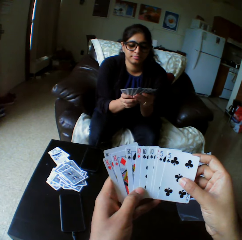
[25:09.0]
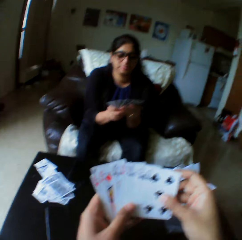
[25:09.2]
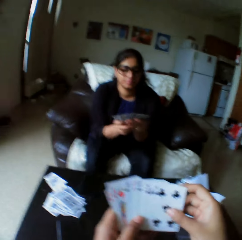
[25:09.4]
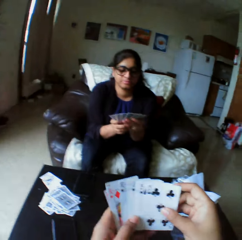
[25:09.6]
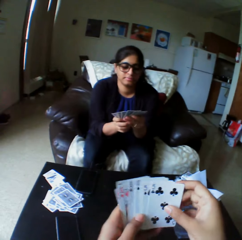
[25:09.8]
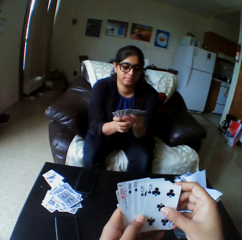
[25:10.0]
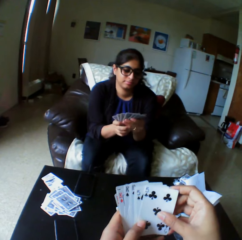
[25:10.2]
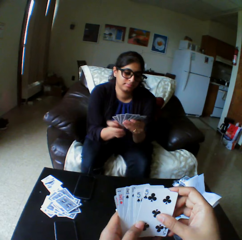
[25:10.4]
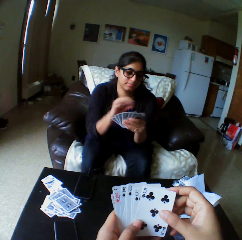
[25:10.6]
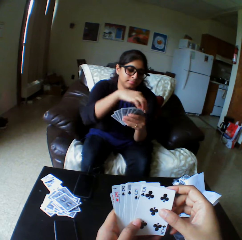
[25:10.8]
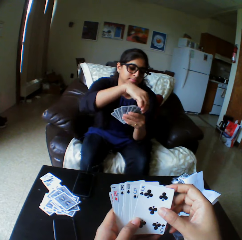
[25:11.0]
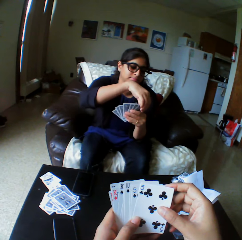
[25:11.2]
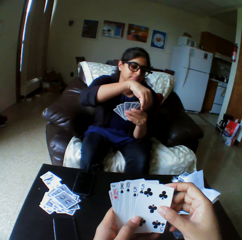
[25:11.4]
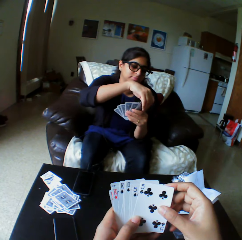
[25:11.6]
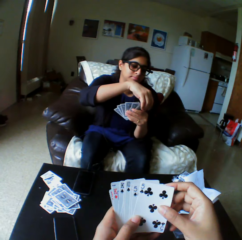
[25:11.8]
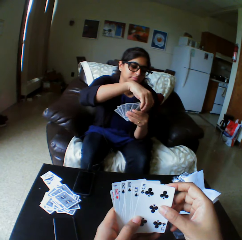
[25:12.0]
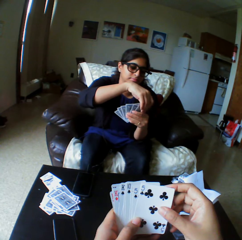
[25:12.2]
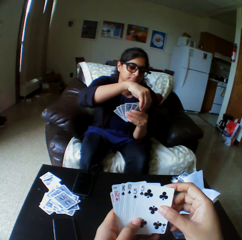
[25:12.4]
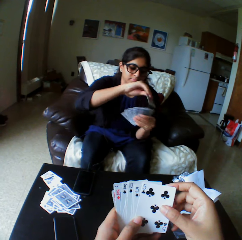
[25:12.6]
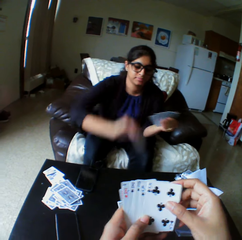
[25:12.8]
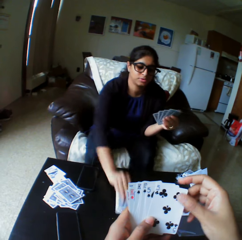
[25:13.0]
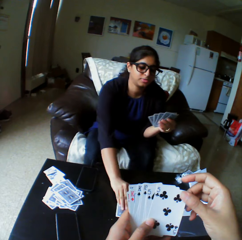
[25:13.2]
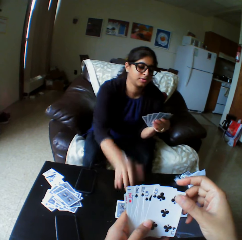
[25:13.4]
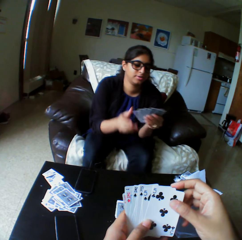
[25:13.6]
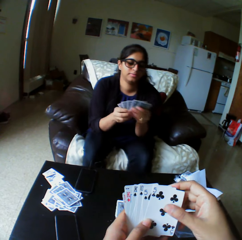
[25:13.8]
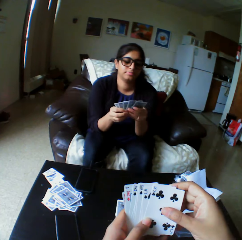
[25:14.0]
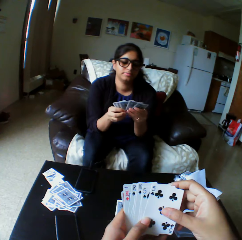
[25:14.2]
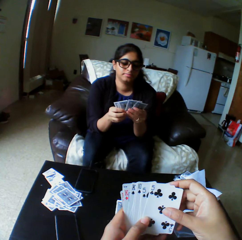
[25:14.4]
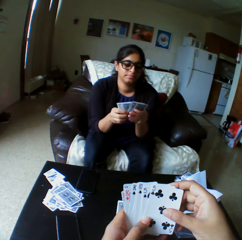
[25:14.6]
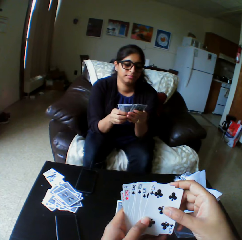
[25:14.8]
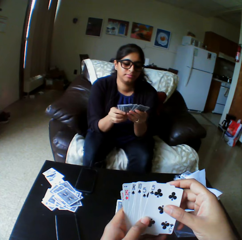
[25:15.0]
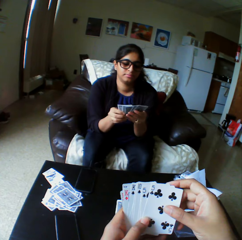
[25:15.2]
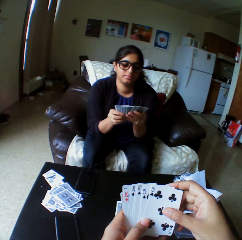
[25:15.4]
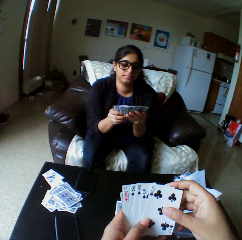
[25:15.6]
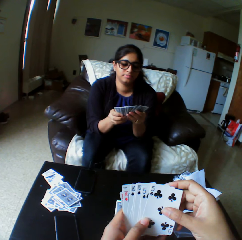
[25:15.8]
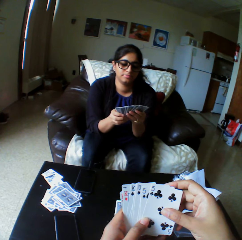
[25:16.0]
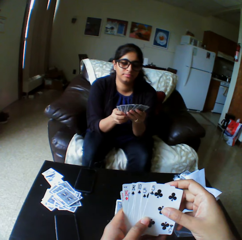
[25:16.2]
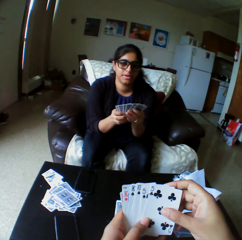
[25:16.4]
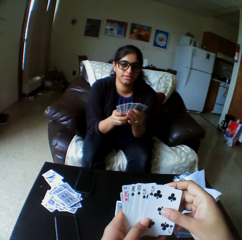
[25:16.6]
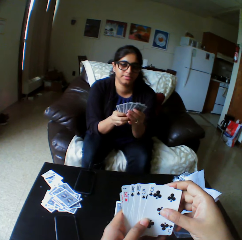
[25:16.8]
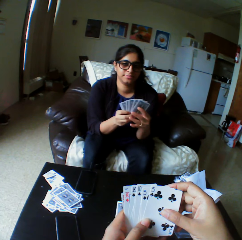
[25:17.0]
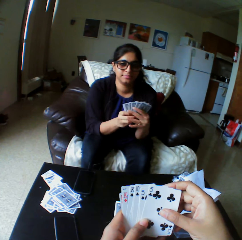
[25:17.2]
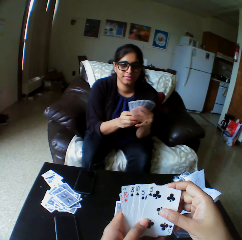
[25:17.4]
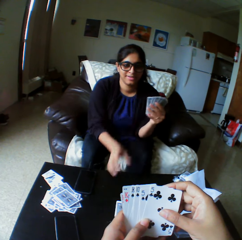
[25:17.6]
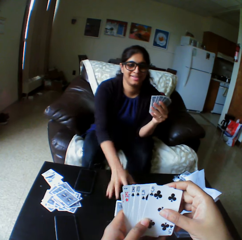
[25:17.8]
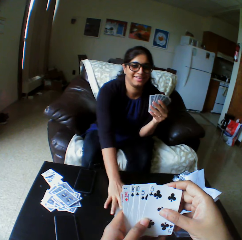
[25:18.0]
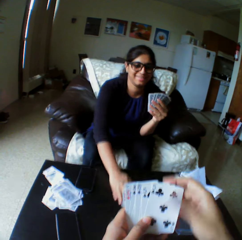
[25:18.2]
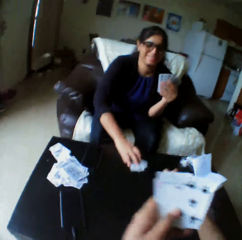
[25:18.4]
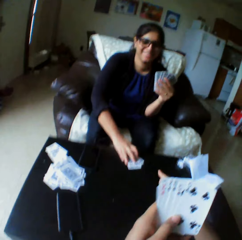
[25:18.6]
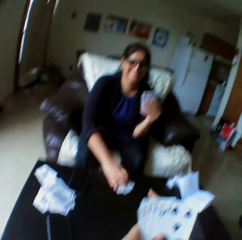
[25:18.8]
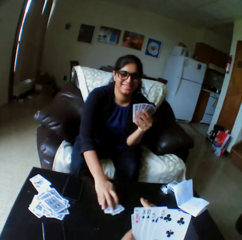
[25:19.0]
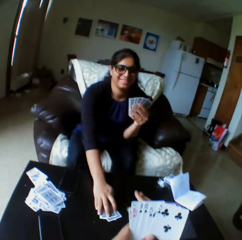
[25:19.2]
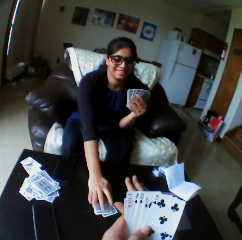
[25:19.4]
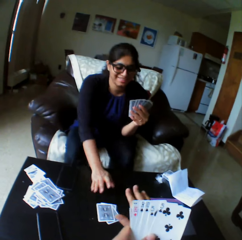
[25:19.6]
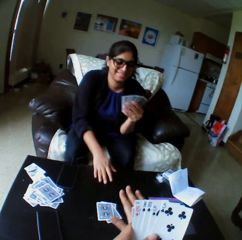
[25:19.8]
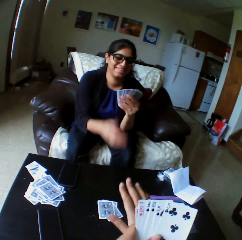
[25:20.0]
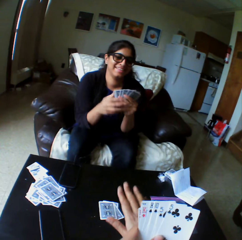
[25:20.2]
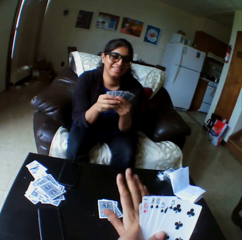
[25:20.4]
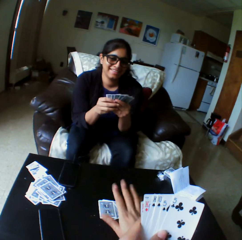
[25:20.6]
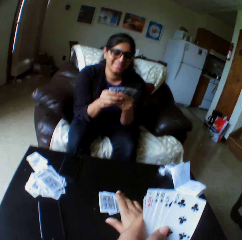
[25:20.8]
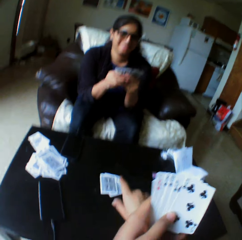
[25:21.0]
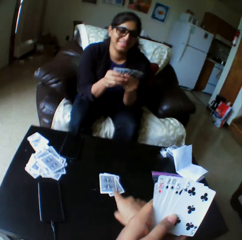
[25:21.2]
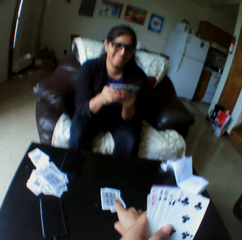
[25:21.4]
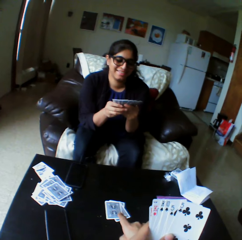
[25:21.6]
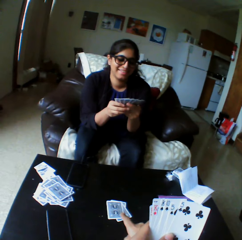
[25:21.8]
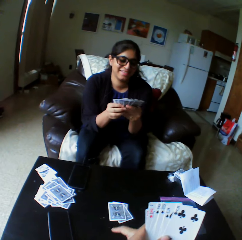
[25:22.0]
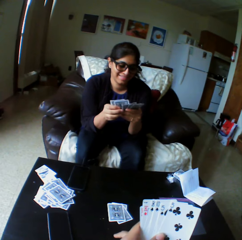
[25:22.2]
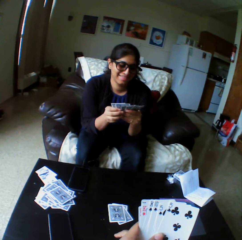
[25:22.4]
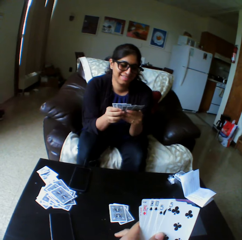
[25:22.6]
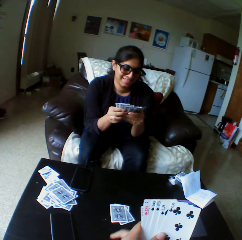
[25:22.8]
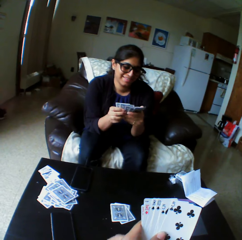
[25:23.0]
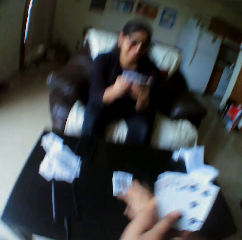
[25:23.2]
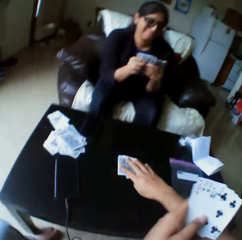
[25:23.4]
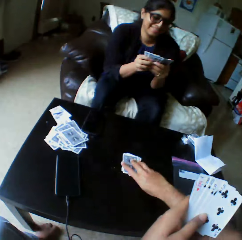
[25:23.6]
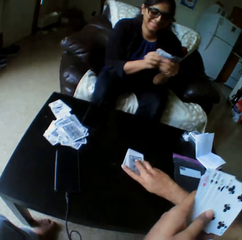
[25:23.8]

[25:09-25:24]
A lady takes the play card. She drops the card on the table with her right hand. She shuffles cards with both hands. She takes the play cards. She moves a card on the table with her right hand. She moves back the card on the table with her right hand. The camera wearer touches the play card.

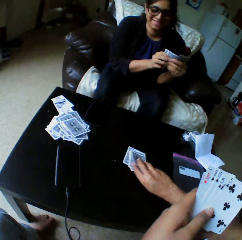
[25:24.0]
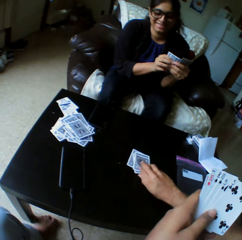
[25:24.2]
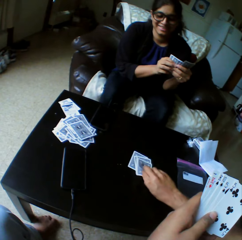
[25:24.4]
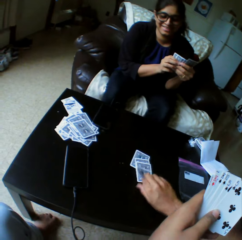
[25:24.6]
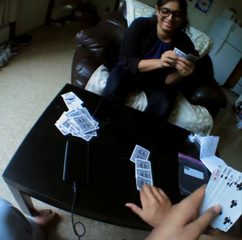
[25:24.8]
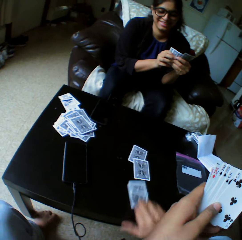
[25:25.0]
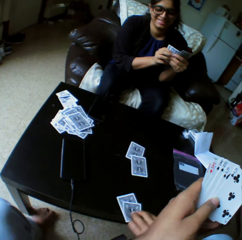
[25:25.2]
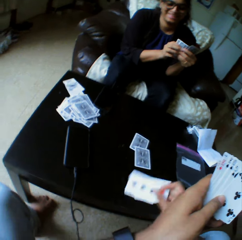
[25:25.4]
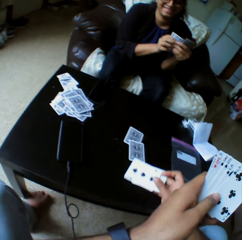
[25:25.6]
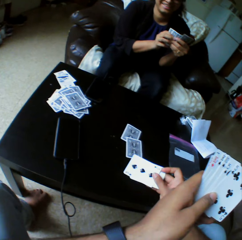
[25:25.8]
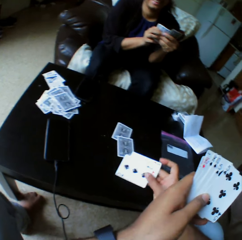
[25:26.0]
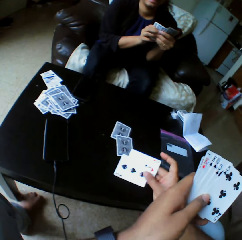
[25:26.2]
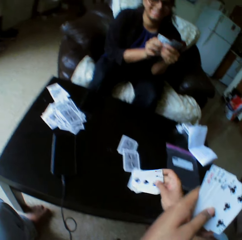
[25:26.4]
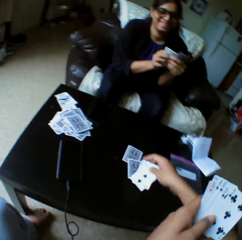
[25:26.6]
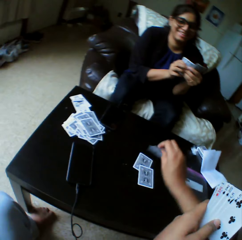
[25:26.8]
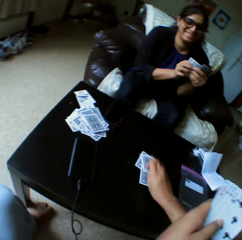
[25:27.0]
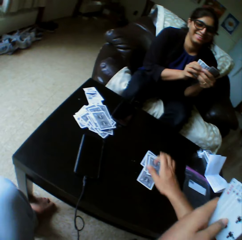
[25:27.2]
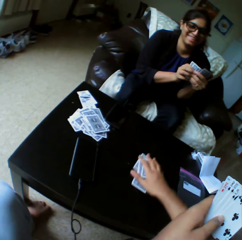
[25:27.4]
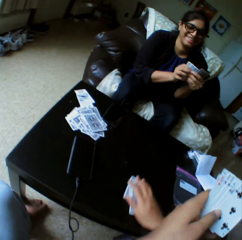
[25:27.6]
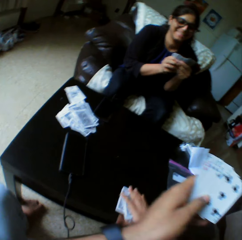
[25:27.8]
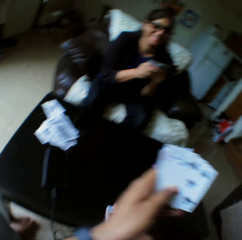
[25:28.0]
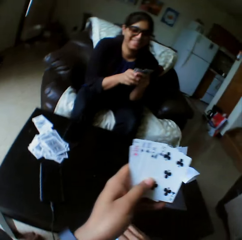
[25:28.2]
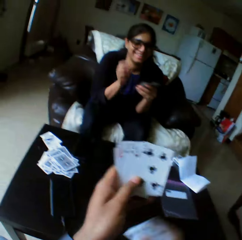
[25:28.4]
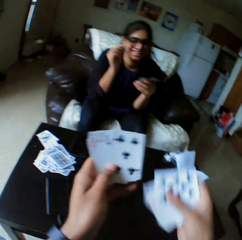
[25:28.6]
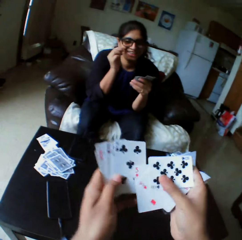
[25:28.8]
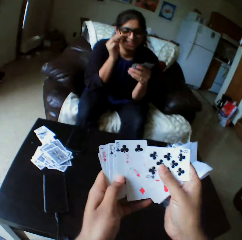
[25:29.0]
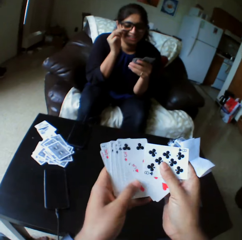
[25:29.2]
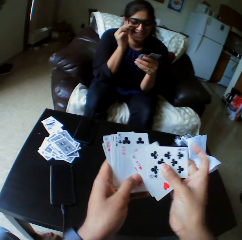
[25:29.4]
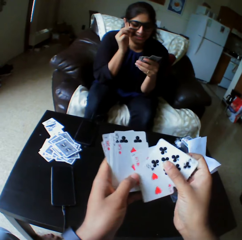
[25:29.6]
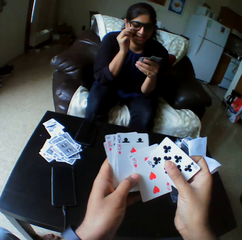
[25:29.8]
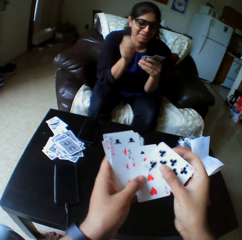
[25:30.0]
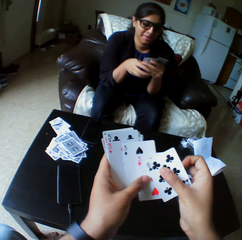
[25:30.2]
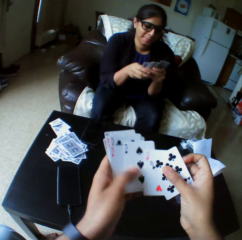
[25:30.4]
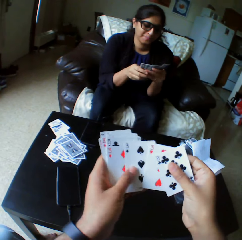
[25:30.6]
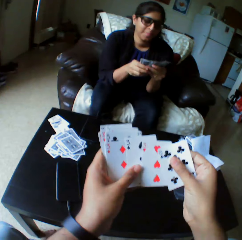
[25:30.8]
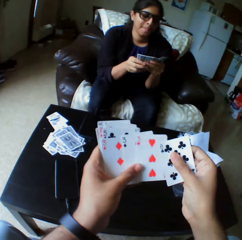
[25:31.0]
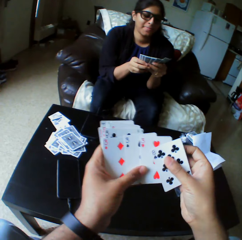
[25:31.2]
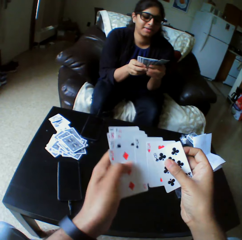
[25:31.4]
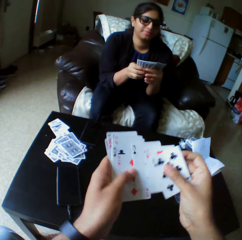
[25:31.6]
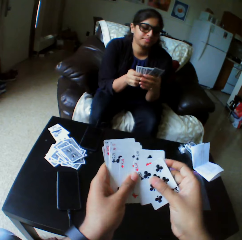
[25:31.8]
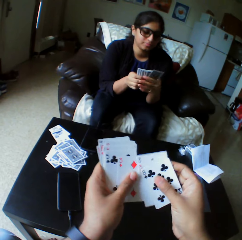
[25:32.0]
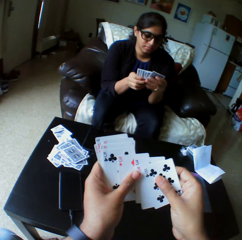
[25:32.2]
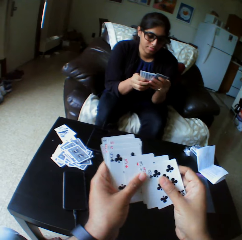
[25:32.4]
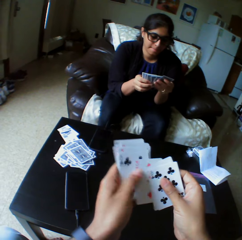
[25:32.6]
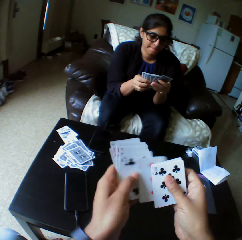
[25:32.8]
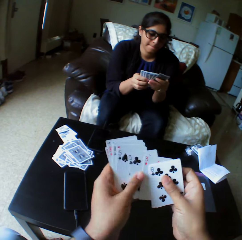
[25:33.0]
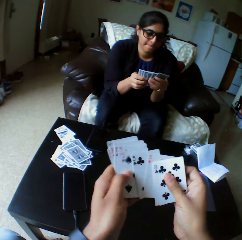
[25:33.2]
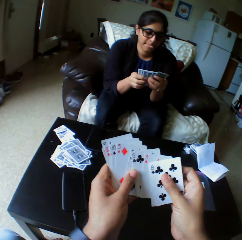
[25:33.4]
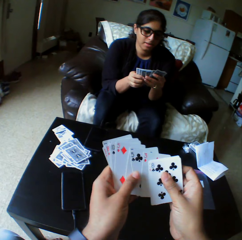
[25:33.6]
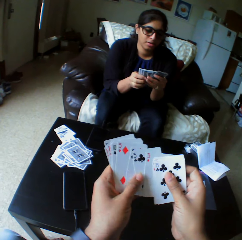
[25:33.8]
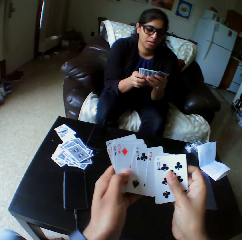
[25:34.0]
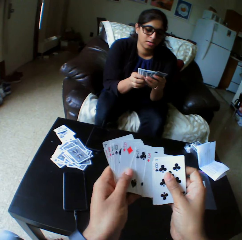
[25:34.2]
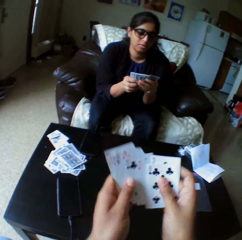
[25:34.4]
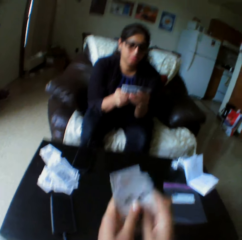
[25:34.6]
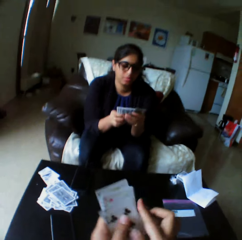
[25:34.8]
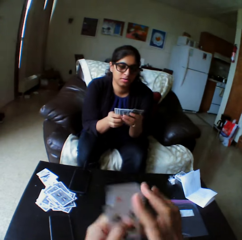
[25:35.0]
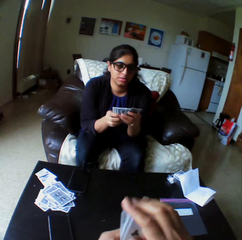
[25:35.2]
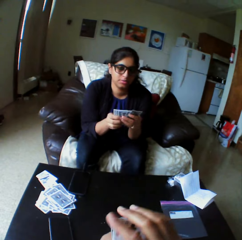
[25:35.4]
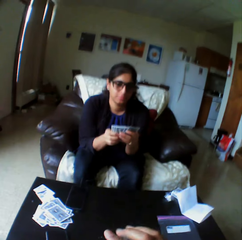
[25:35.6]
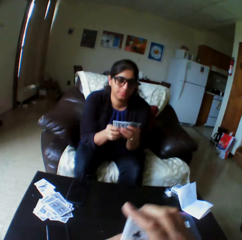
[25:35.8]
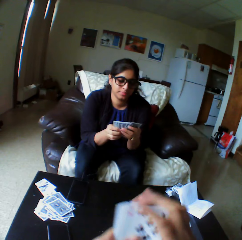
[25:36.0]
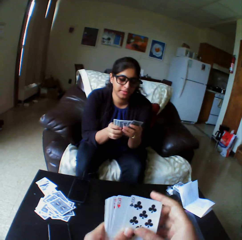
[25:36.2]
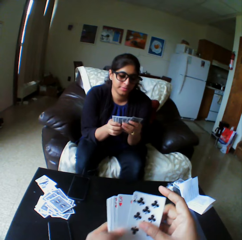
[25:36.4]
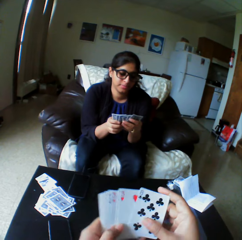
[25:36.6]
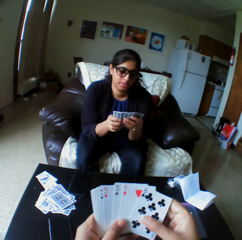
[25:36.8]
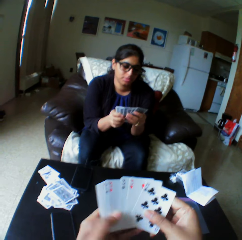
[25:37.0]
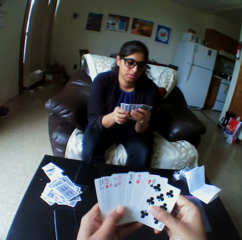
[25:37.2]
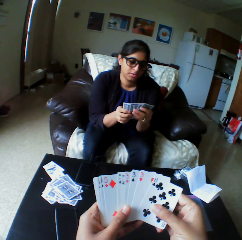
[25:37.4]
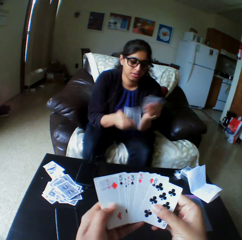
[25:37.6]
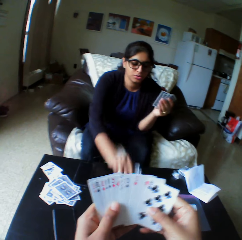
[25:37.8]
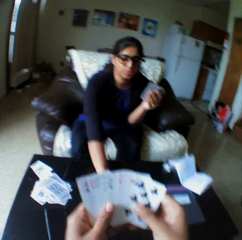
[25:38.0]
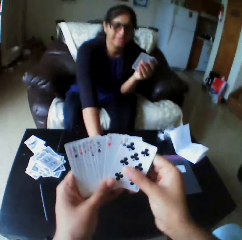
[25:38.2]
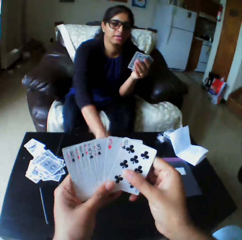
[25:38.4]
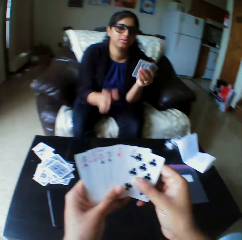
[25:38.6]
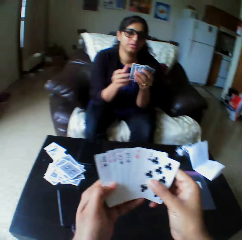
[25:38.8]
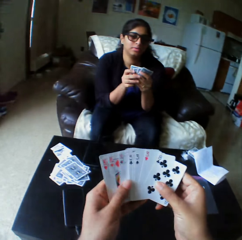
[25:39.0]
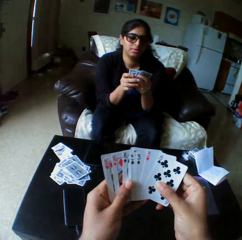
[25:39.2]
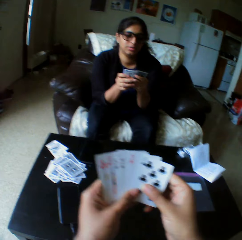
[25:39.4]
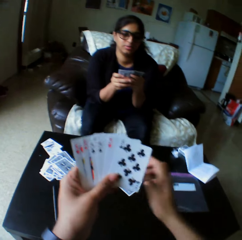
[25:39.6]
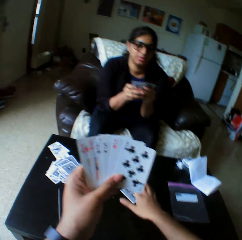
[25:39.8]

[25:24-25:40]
The camera wearer takes the playing cards with the right hand. They look at the playing cards, and put down the playing cards with the right hand. They take the playing cards, and shuffle the card with the right hand. A woman shuffles the card with the right hand. The camera wearer selects the playing cards, arranges the playing cards, and selects the playing cards. Another woman drops the card on the table with the right hand. The other woman selects the playing cards.
